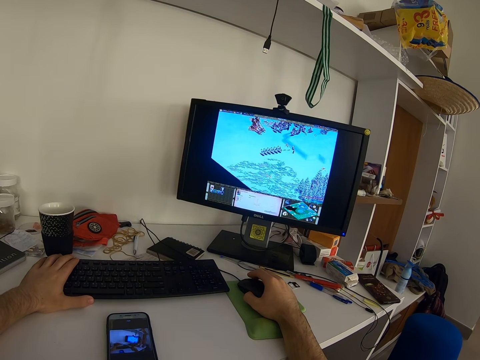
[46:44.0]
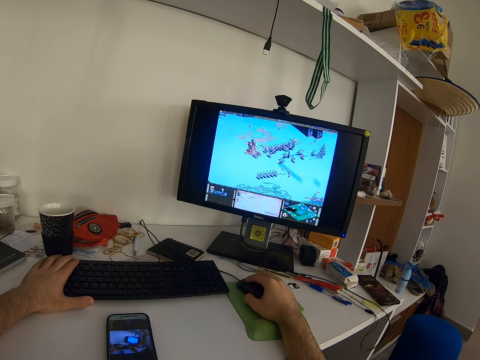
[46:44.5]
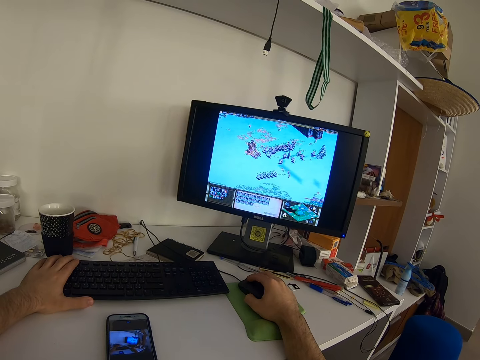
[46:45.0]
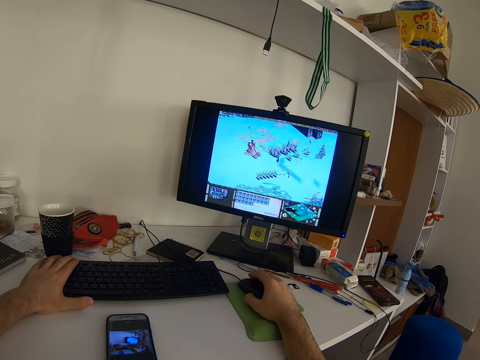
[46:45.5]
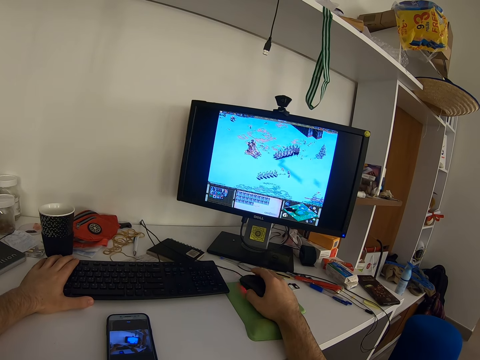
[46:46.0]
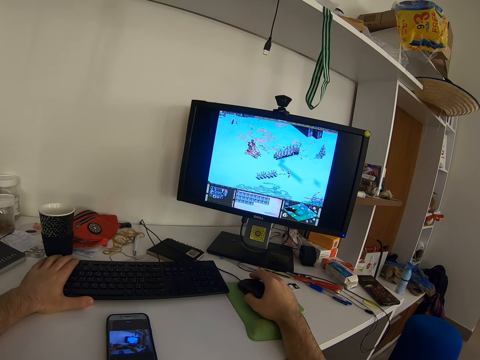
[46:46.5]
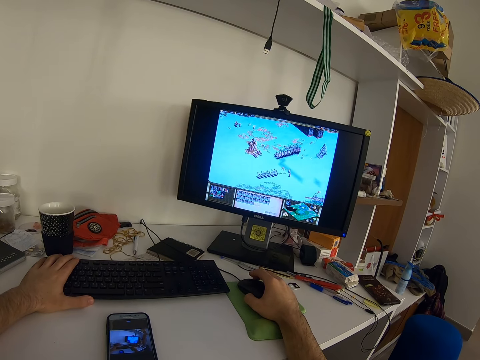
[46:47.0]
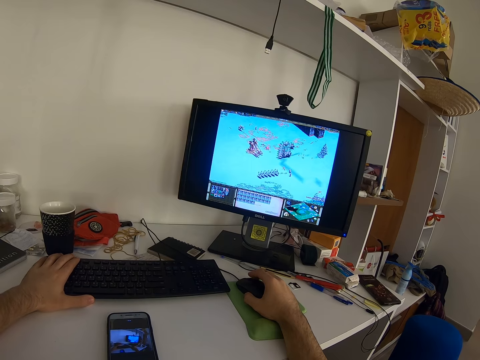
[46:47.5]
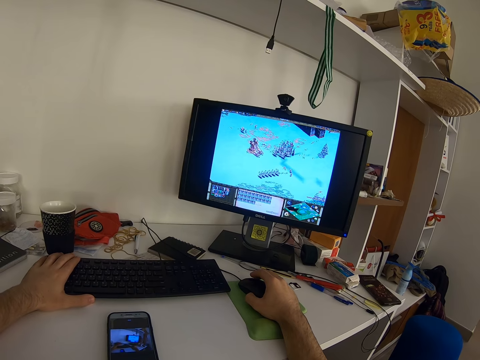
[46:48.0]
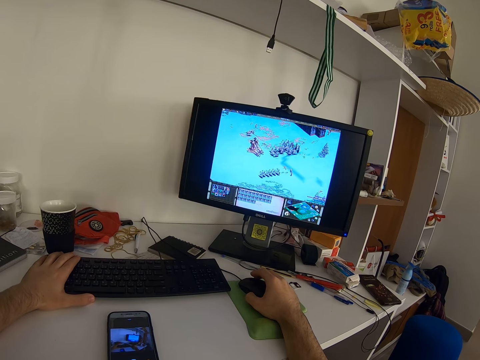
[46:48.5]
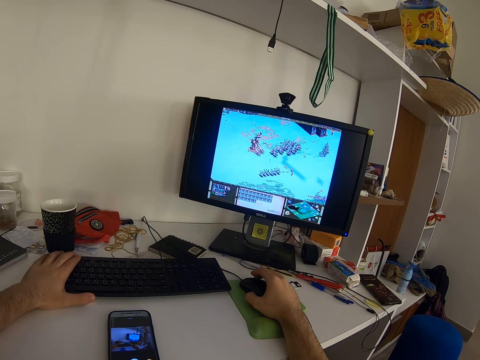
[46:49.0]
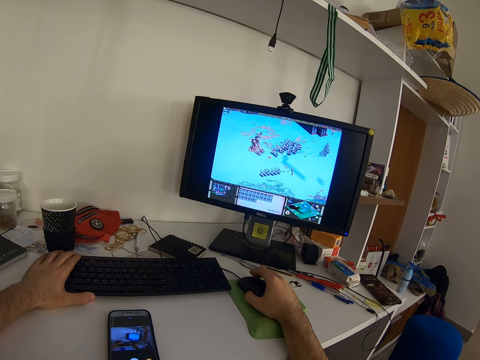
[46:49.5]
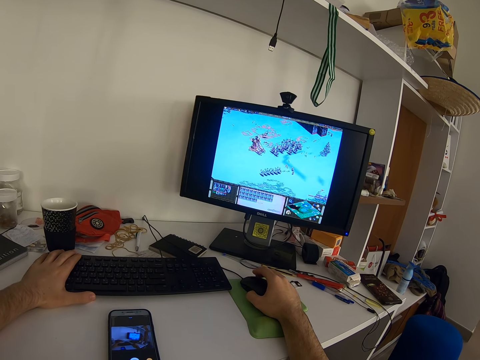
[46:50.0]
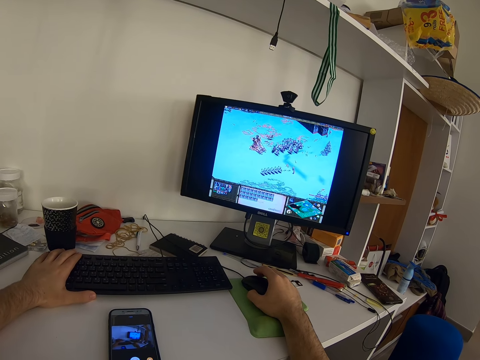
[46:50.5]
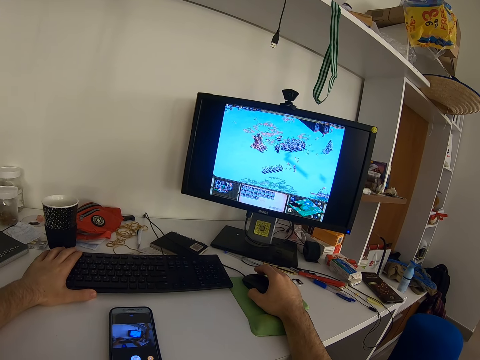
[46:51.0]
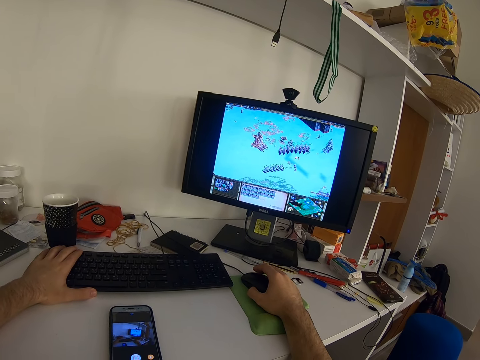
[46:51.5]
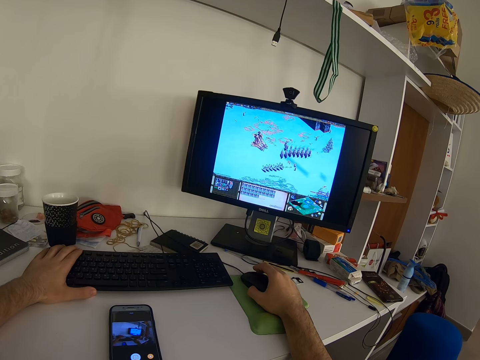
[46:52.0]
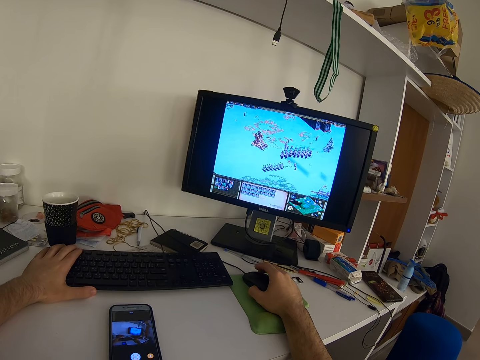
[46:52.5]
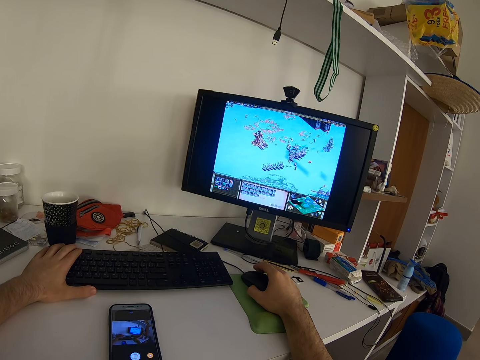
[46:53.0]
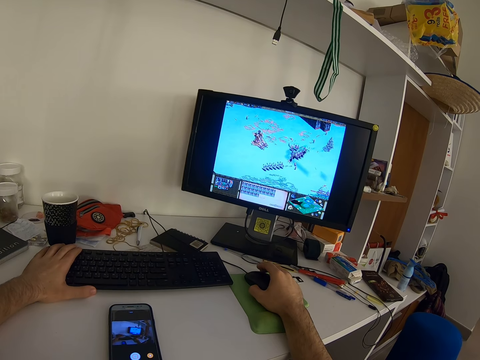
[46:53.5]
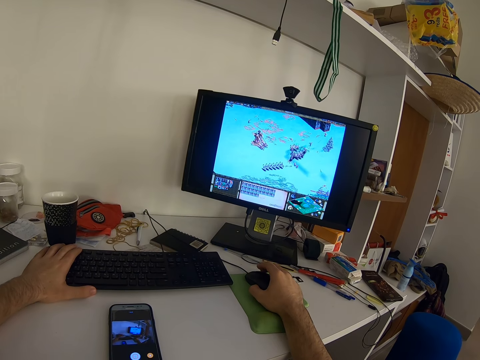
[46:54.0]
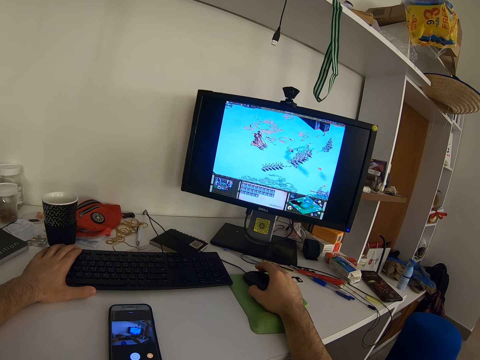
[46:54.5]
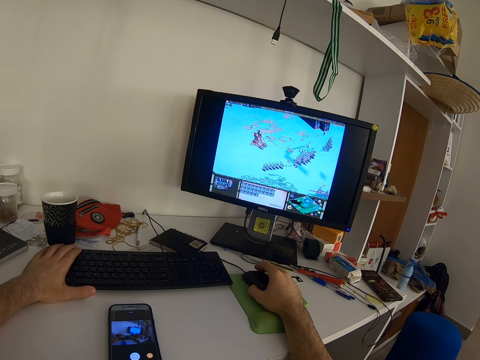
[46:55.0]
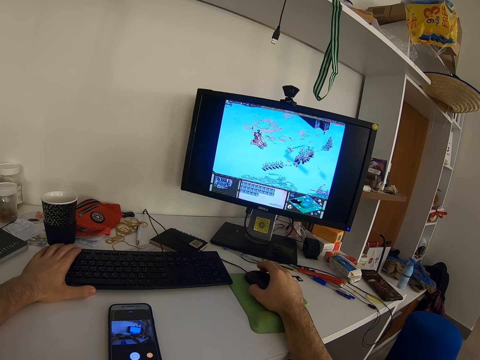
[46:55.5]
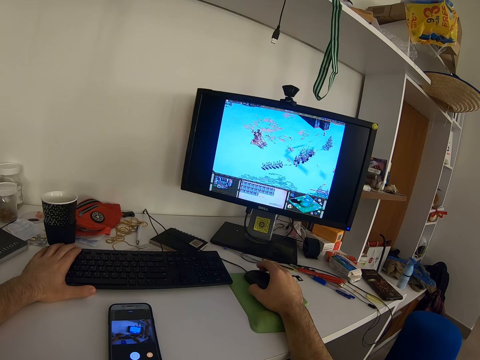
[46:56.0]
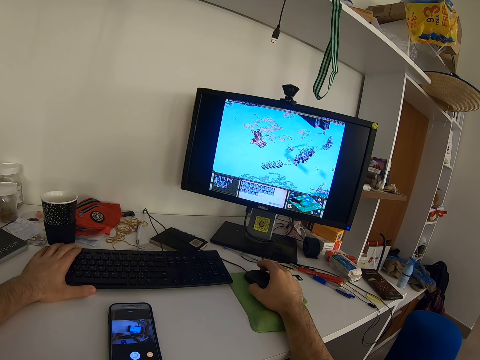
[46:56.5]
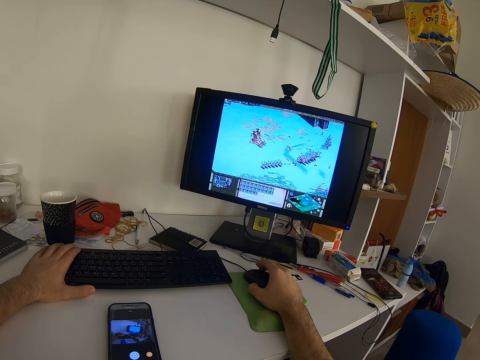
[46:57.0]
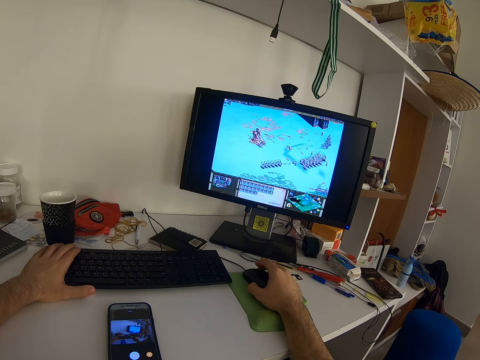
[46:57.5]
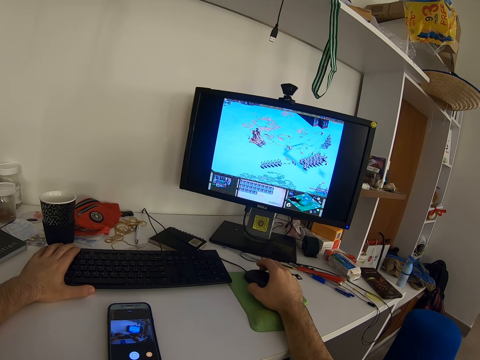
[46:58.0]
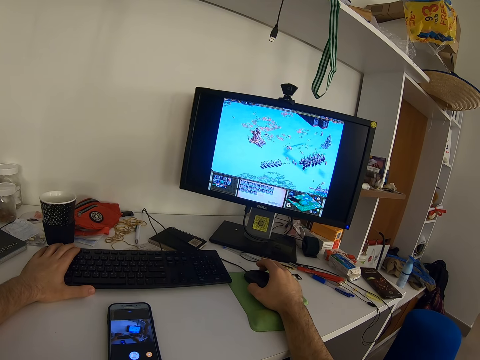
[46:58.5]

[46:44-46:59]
The camera wearer presses the keyboard. They press the keyboard repeatedly.

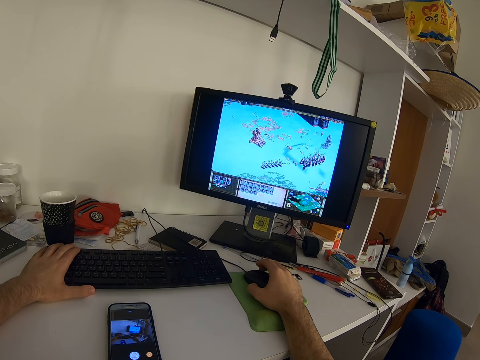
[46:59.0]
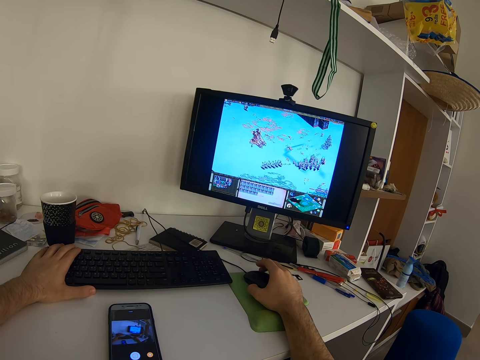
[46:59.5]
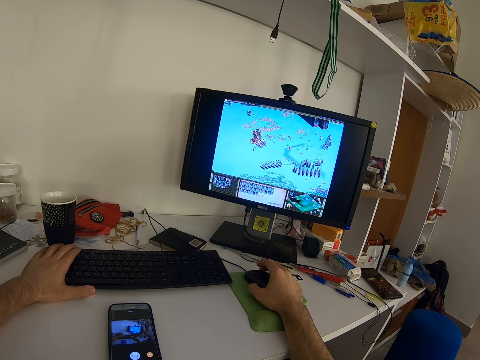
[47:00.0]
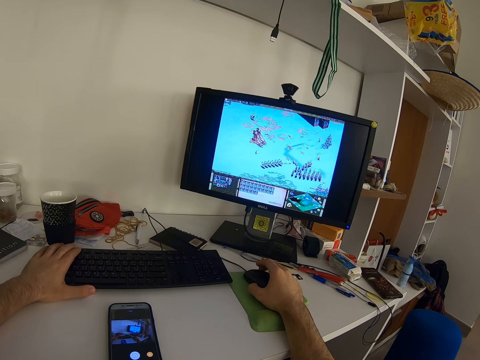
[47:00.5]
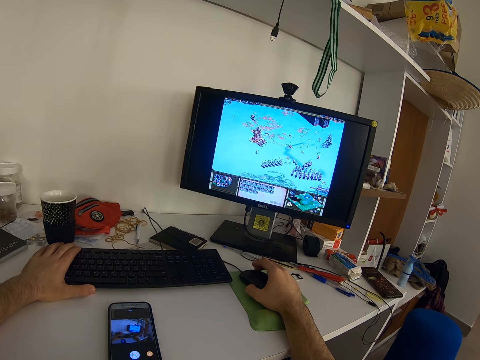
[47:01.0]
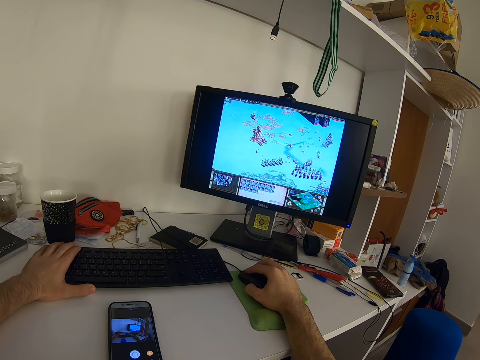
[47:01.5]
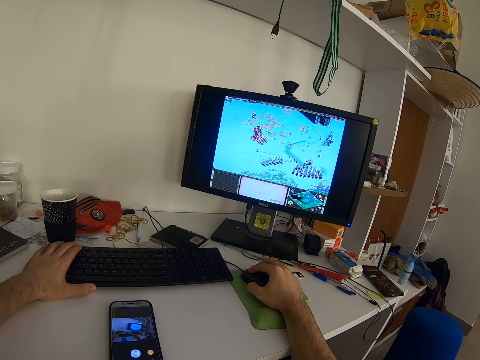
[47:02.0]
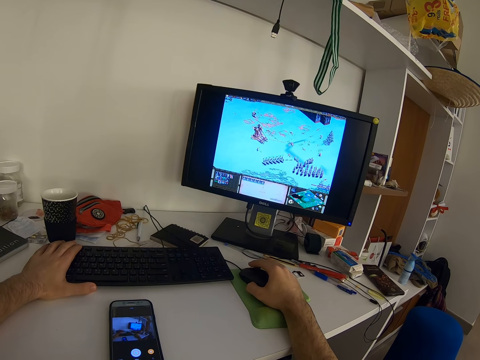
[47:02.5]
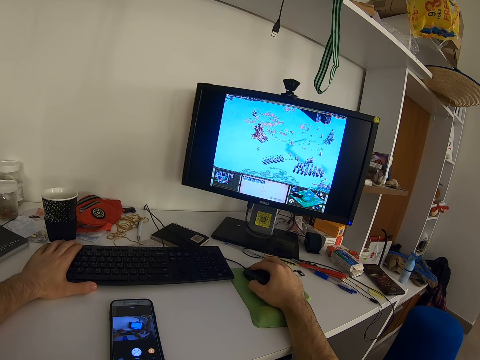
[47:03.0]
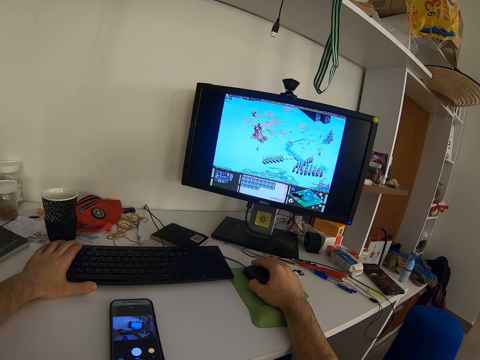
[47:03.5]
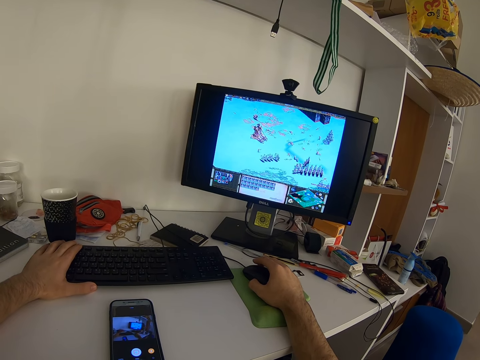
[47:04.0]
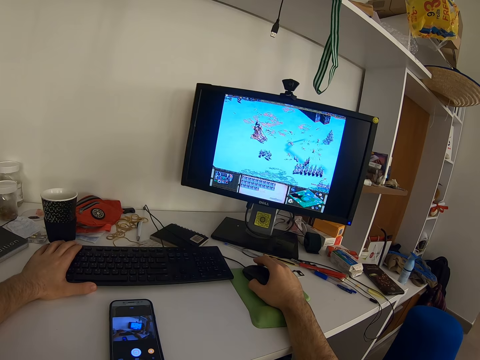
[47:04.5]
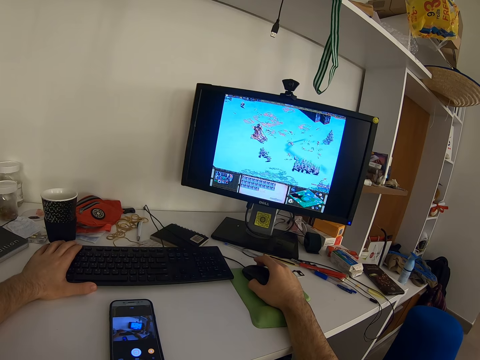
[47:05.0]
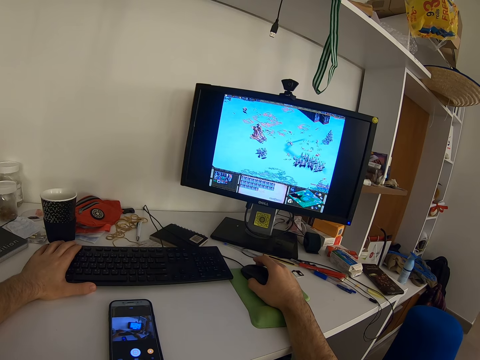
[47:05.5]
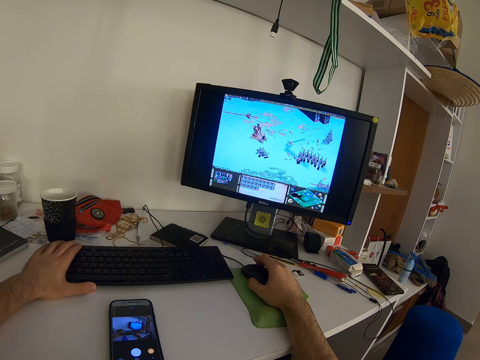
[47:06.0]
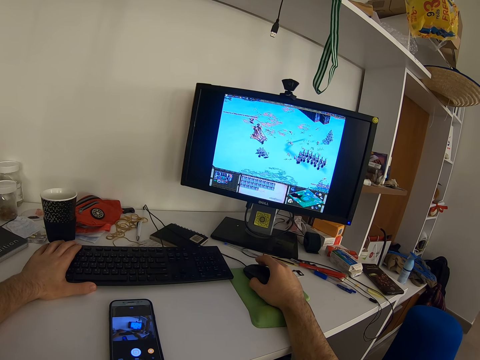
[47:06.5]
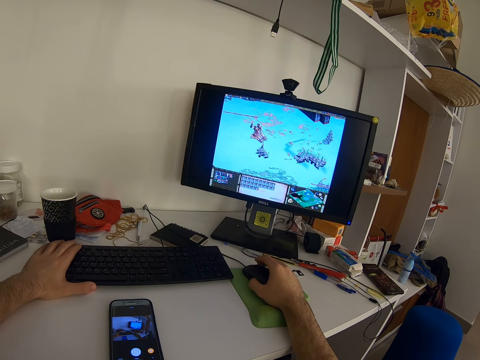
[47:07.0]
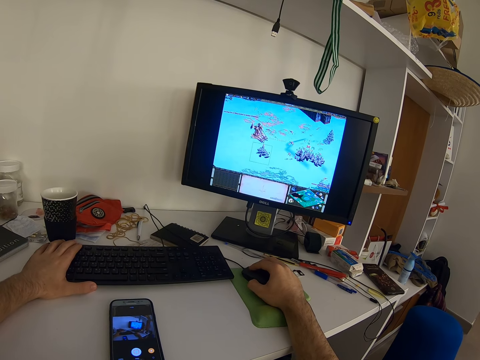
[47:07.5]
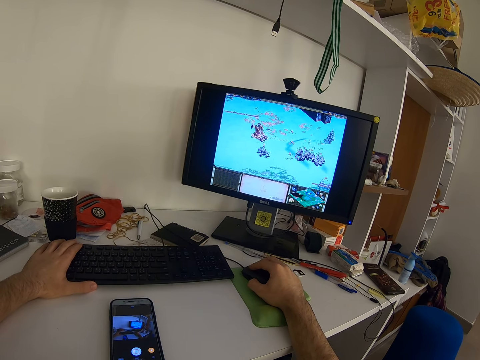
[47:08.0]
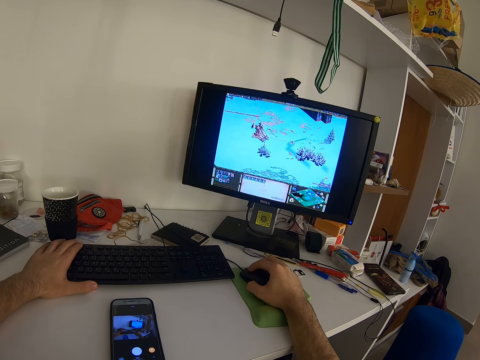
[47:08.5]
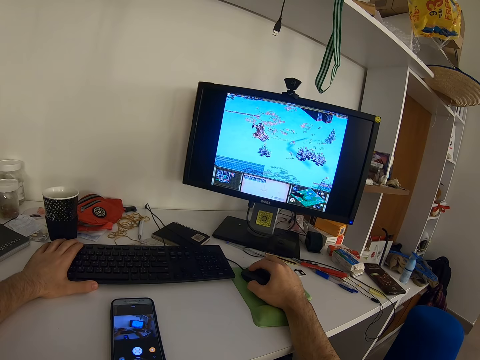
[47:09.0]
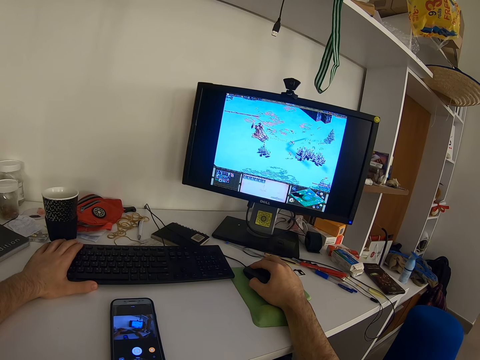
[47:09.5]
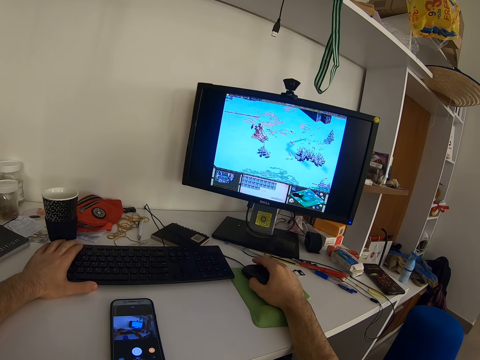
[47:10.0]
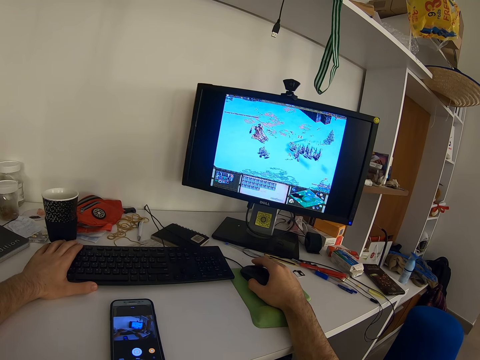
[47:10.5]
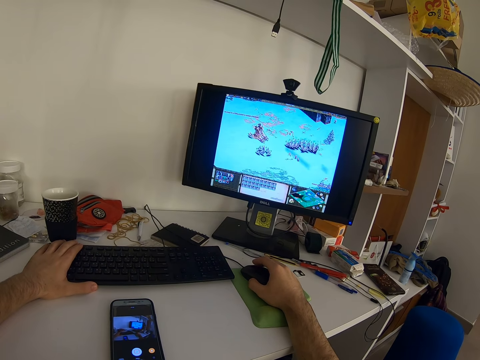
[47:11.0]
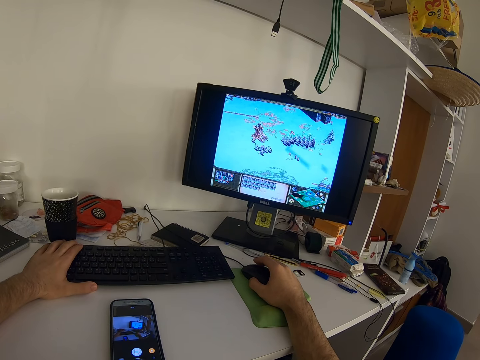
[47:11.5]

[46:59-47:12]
The camera wearer presses the keyboard. They press the keyboard repeatedly.
